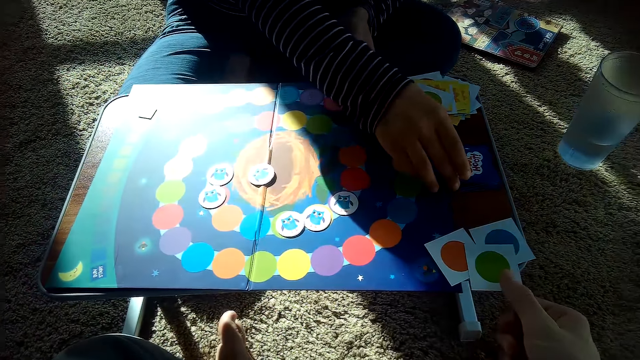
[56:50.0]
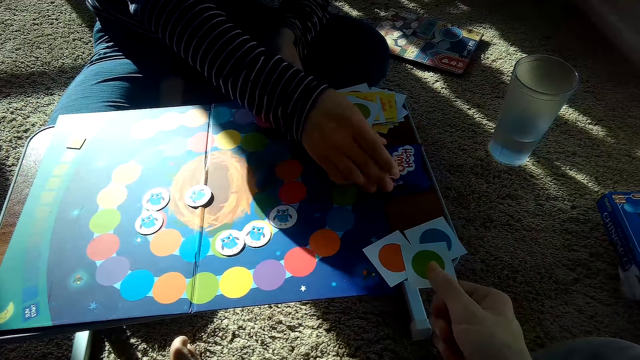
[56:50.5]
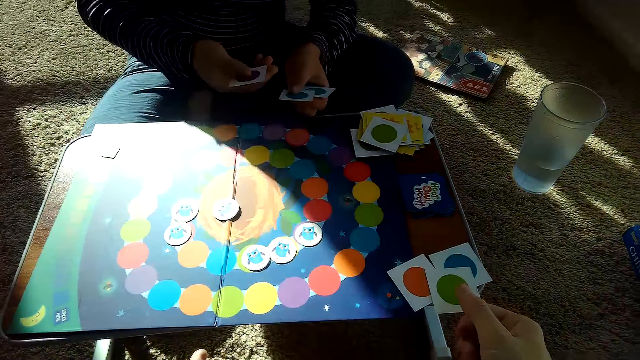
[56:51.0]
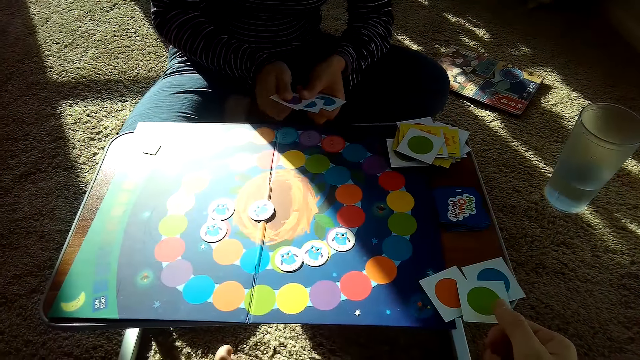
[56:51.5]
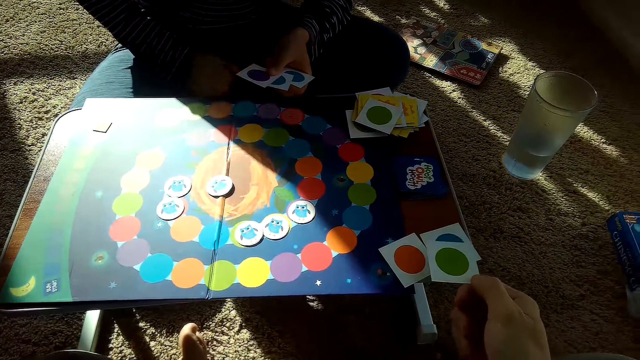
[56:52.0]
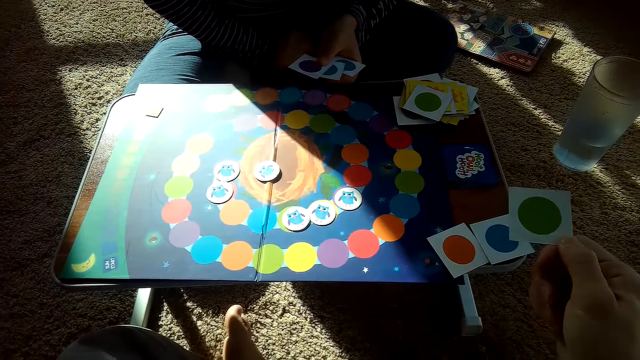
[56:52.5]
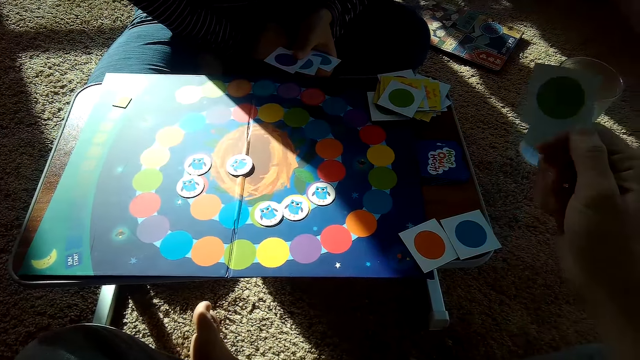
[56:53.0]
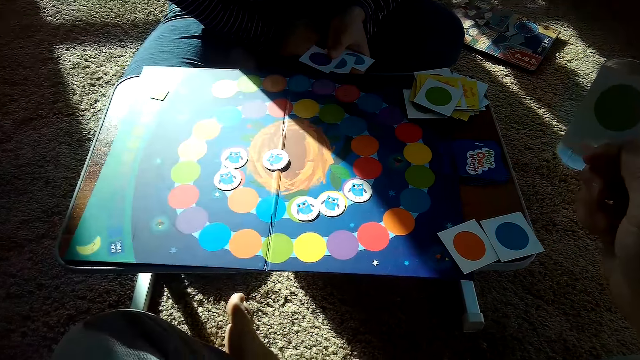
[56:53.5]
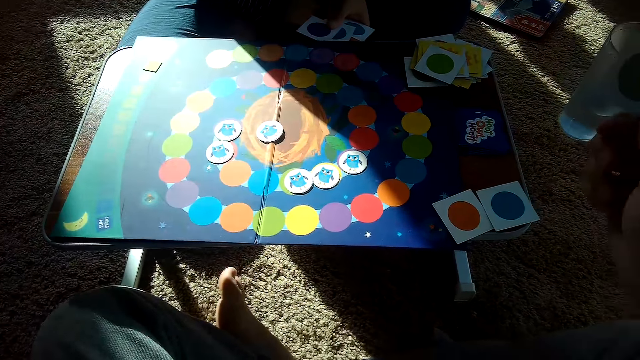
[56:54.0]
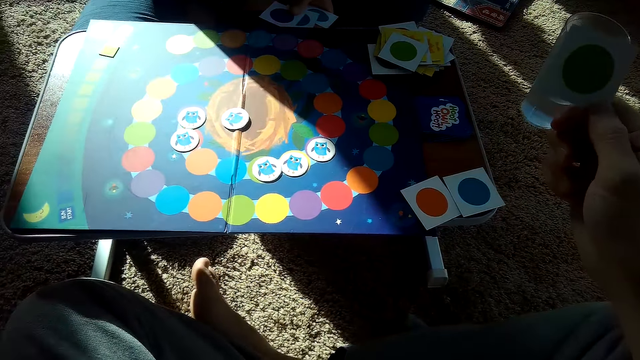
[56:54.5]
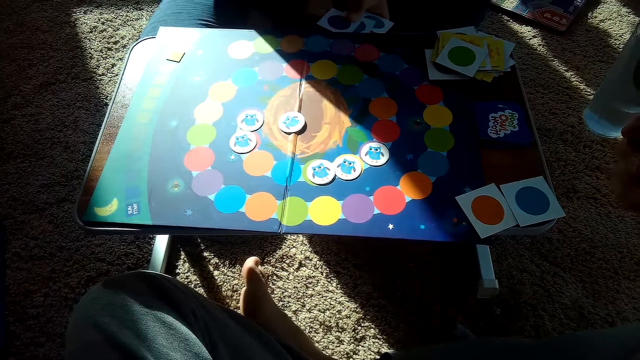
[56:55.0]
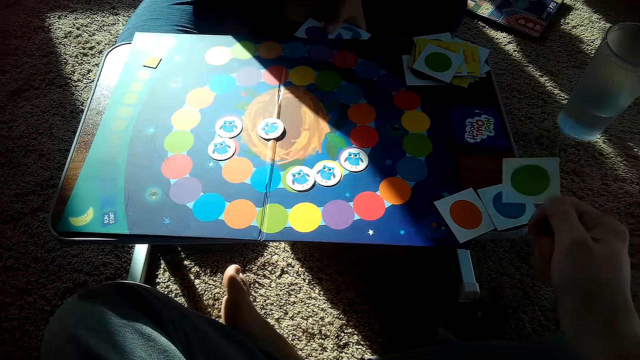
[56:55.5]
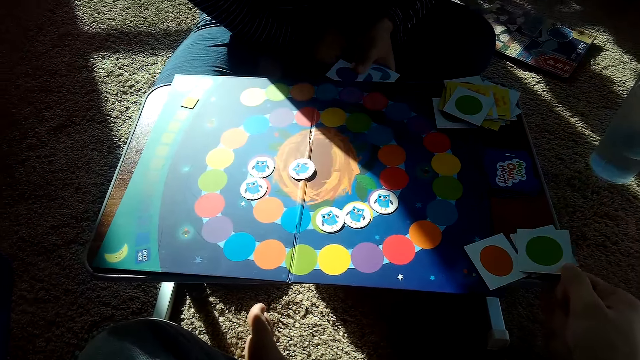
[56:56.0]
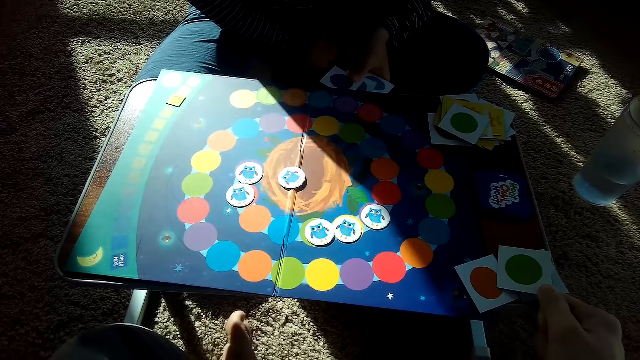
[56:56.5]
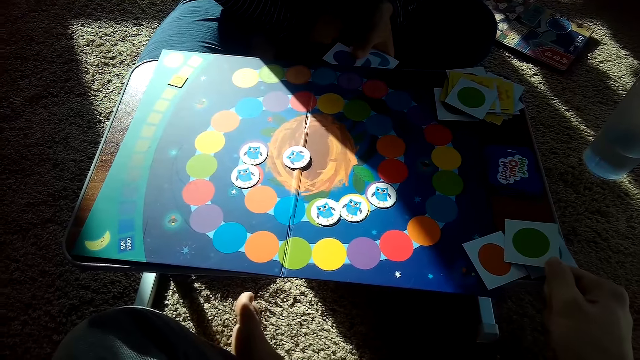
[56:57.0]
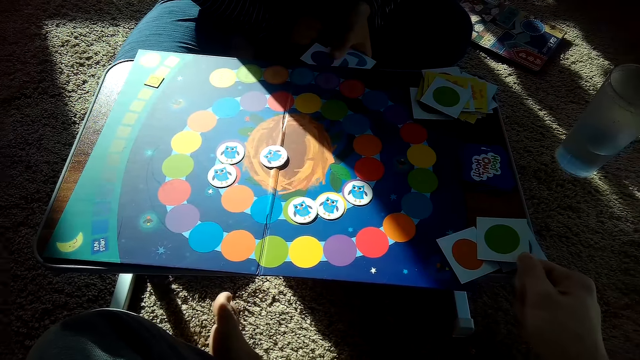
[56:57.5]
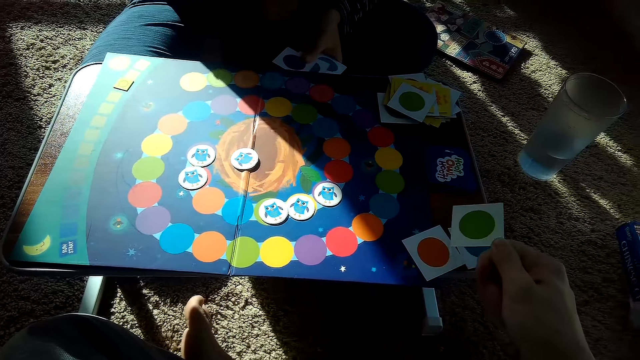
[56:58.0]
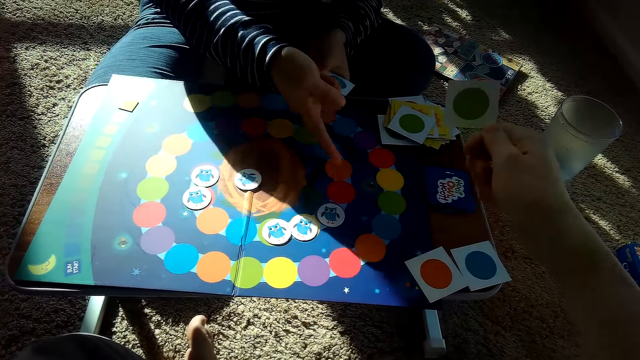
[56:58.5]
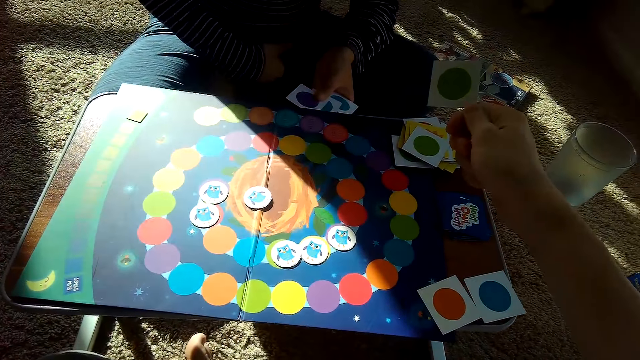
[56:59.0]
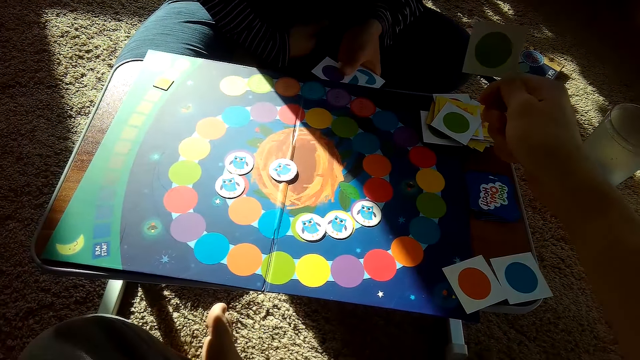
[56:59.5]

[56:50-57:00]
The partner picks a card from the stack of cards on the table with her right hand. The camera wearer picks a card from his stack of cards on the table with his right hand. The partner points at the cards.

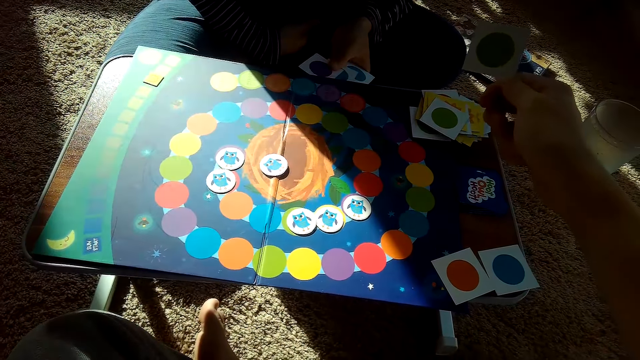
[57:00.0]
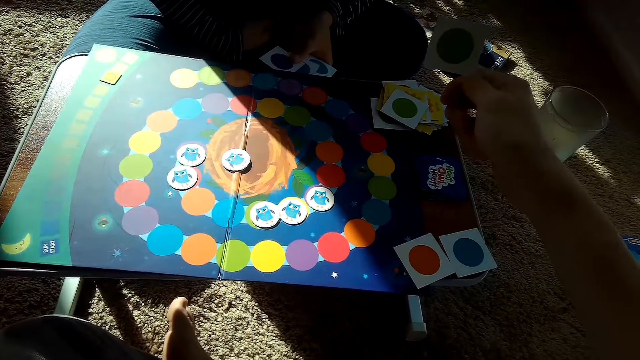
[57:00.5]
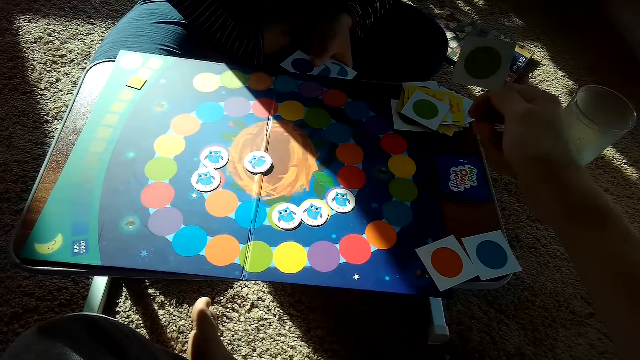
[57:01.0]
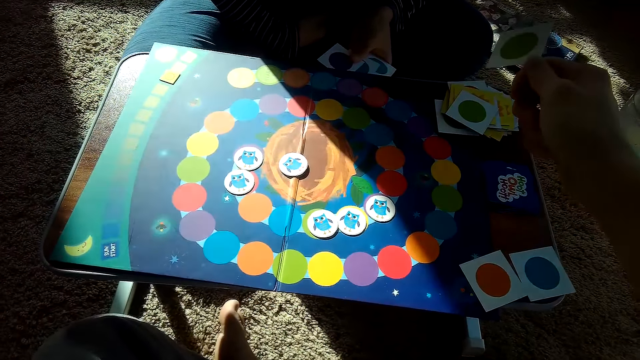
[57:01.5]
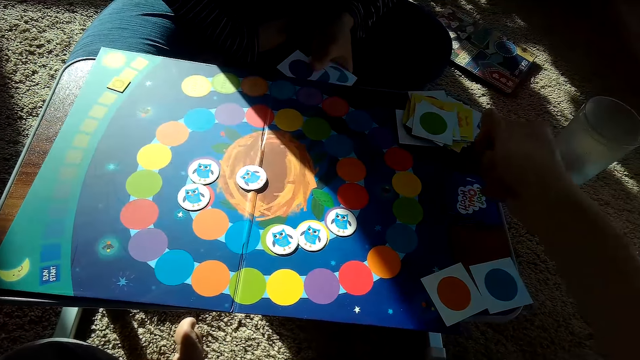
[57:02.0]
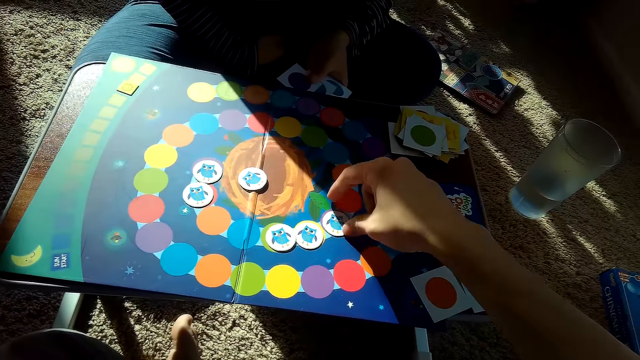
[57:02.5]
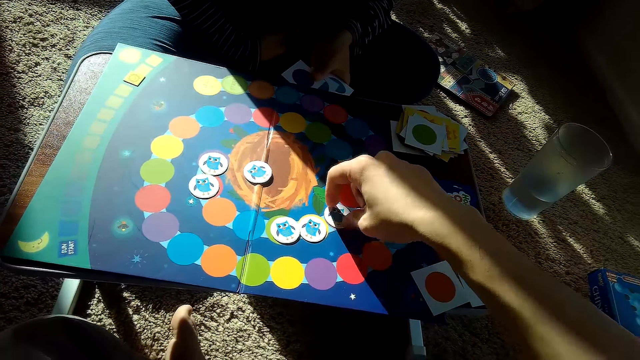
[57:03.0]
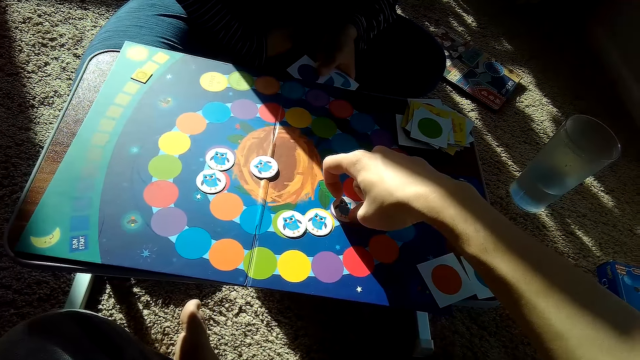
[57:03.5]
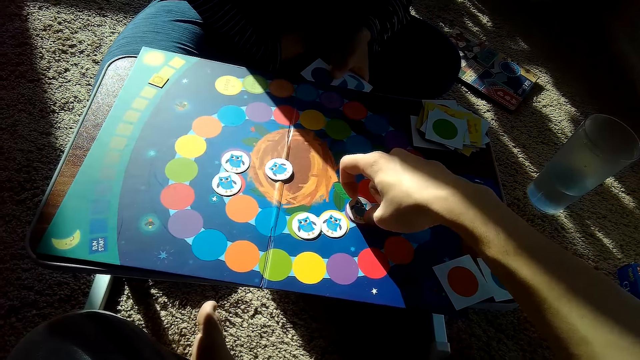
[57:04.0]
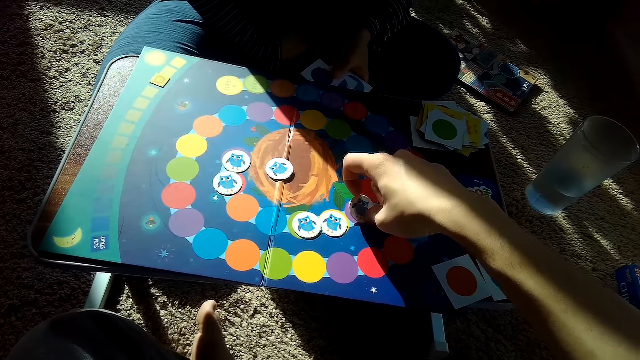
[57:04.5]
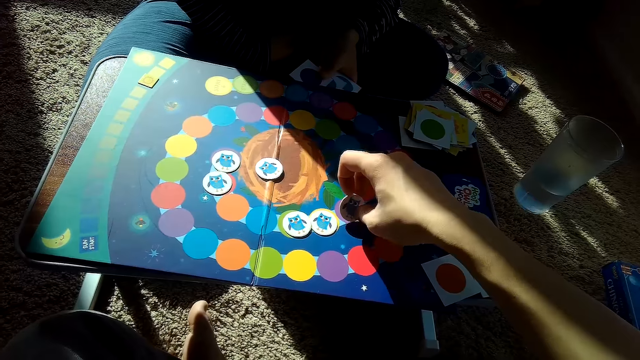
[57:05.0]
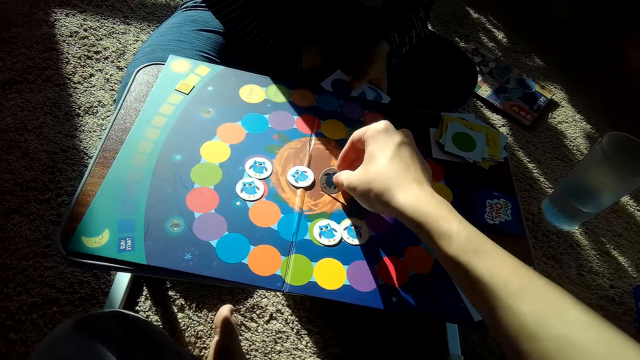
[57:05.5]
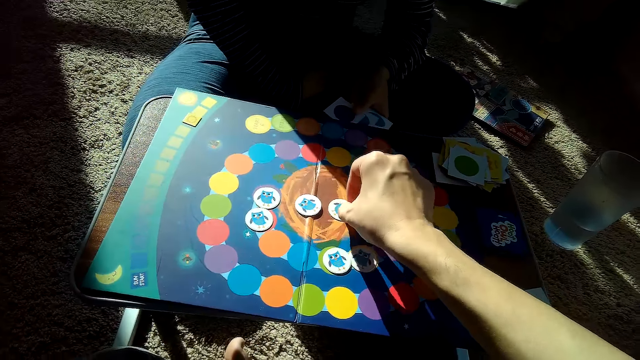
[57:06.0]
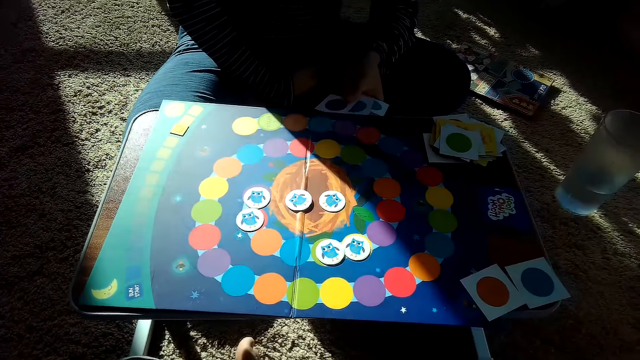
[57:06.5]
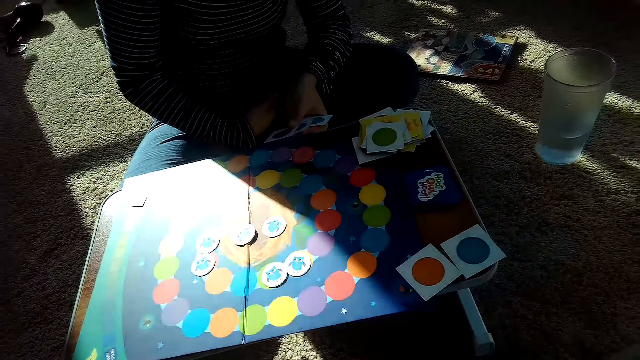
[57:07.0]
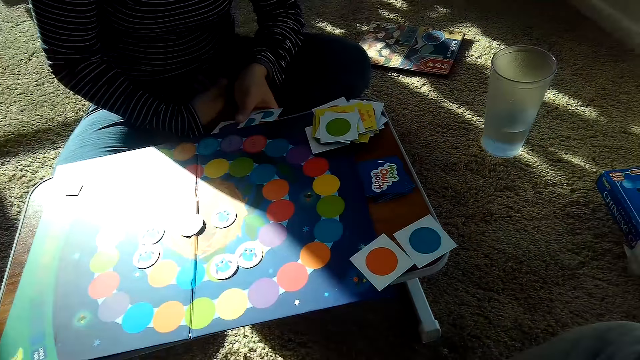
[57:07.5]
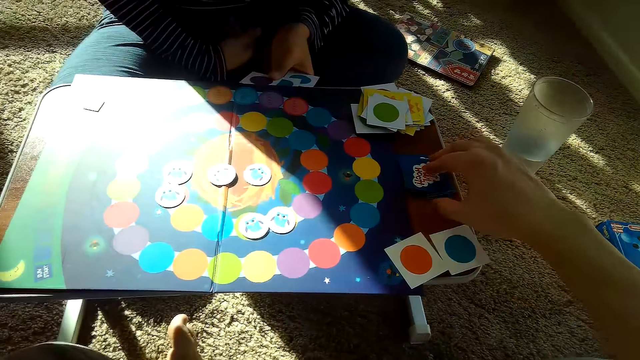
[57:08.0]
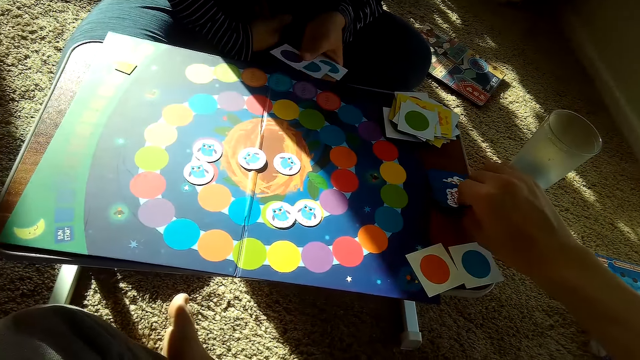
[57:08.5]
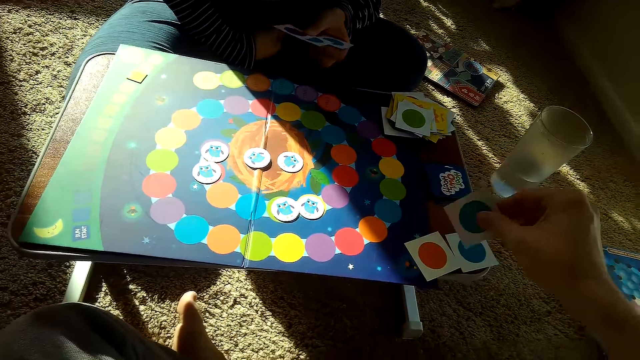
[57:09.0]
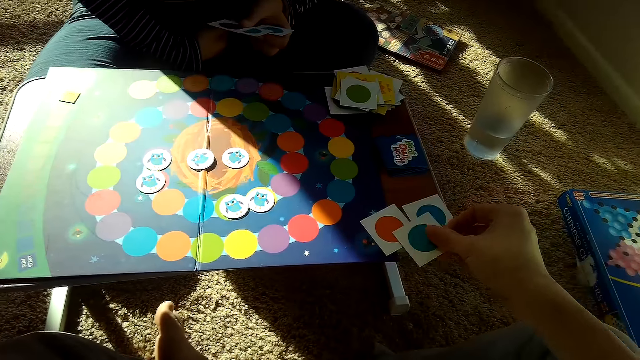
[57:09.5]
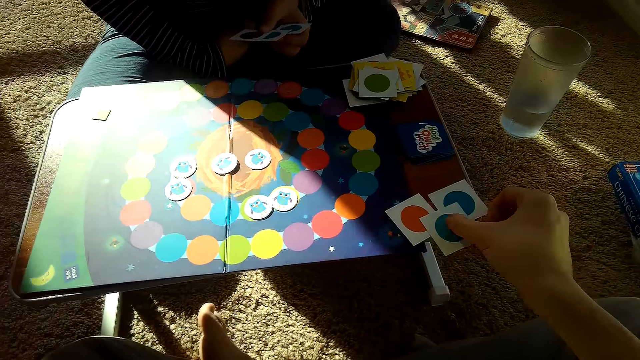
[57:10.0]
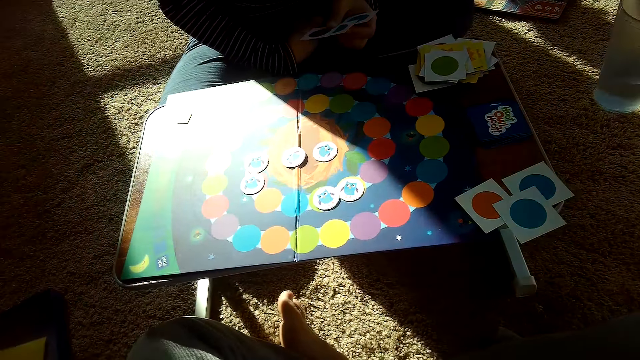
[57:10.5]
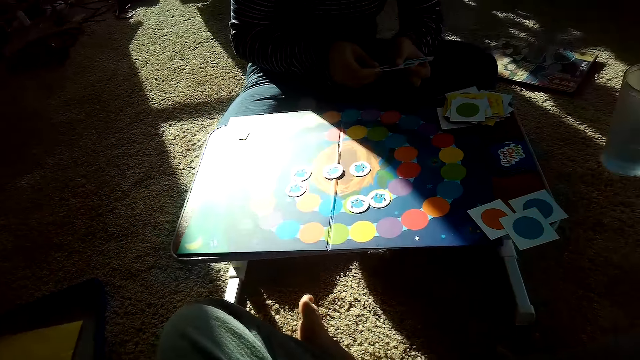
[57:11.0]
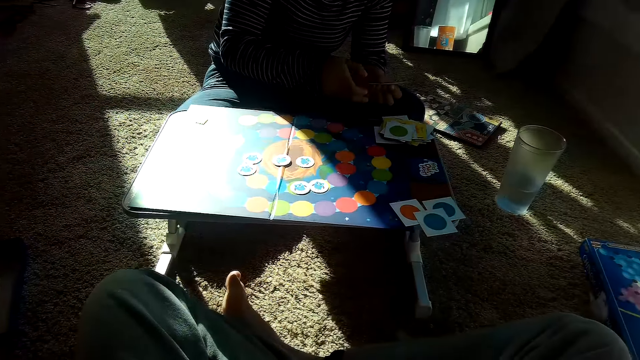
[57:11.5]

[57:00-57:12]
The camera wearer places the card on the partner's stack of cards on the table with his right hand. He picks a card. He moves a chip on the game board with his right hand. He places the cards on the game board. He picks a card from his stack of cards on the table with his right hand. He places the card in his right hand on his stack of cards on the table.
